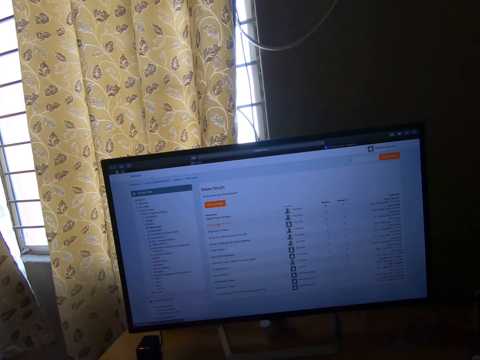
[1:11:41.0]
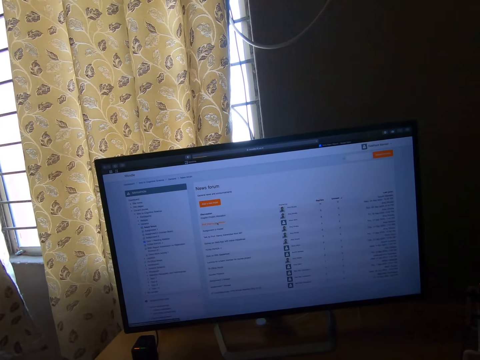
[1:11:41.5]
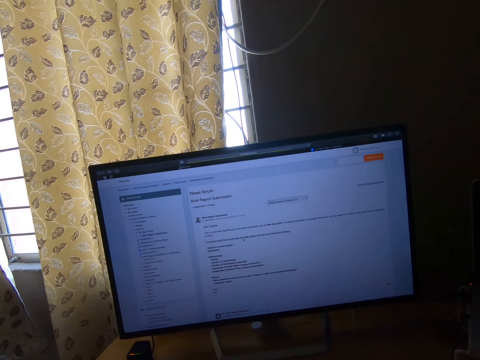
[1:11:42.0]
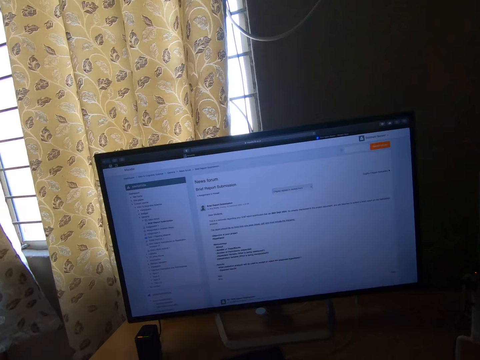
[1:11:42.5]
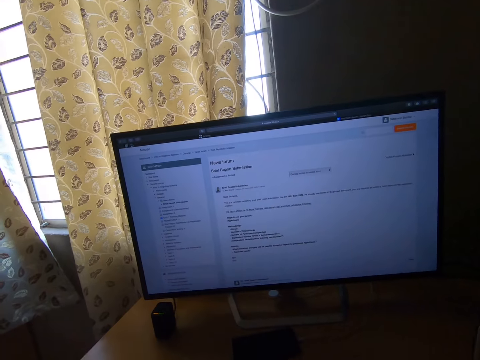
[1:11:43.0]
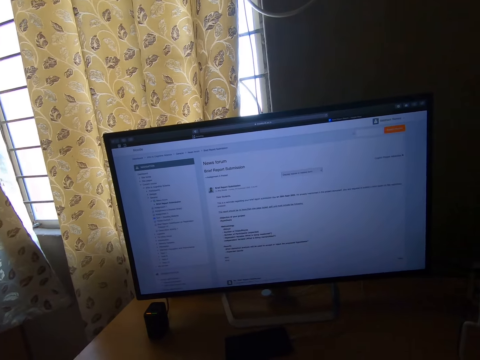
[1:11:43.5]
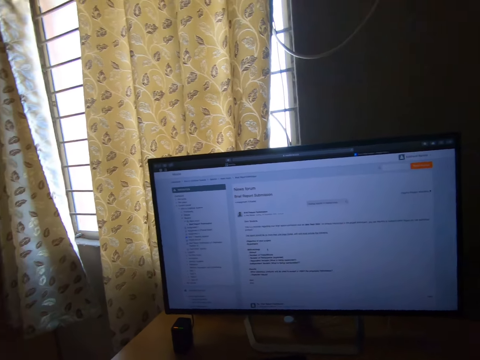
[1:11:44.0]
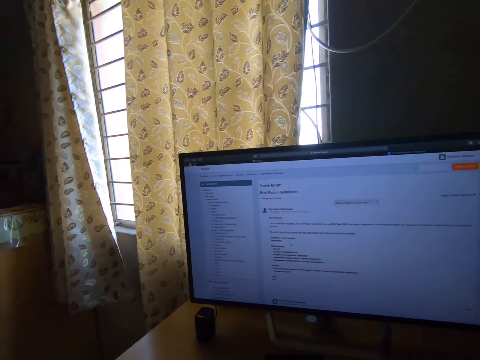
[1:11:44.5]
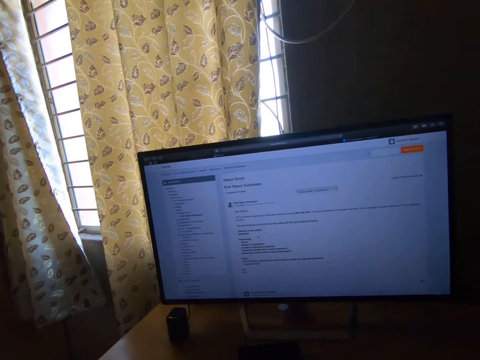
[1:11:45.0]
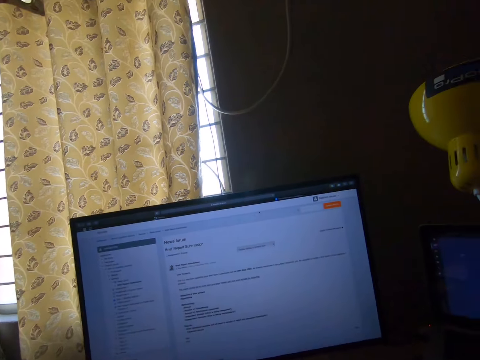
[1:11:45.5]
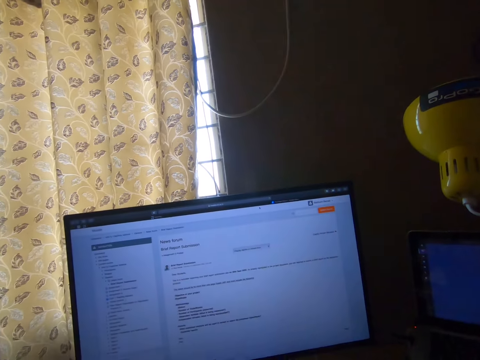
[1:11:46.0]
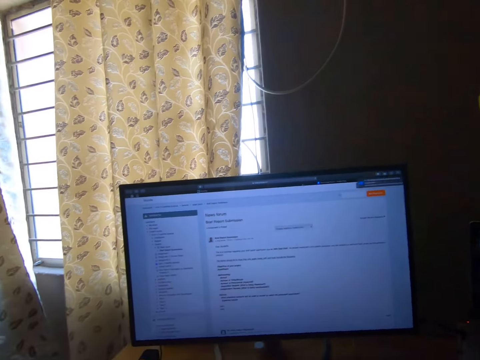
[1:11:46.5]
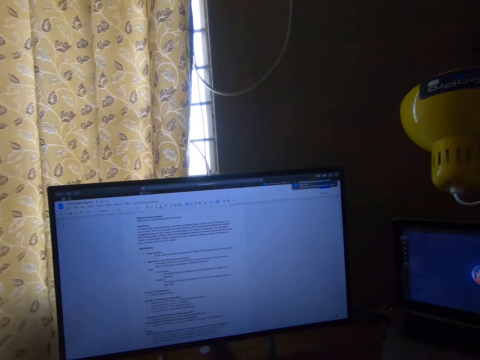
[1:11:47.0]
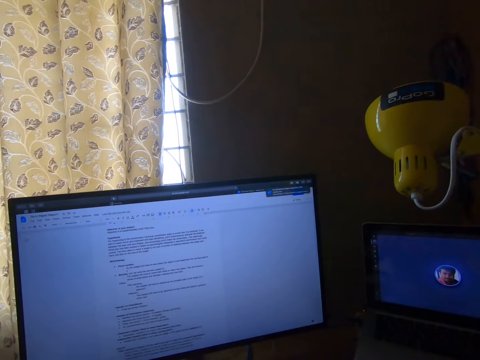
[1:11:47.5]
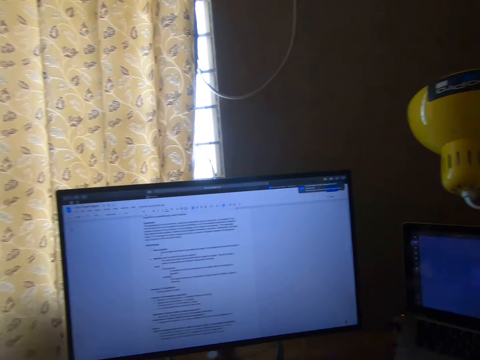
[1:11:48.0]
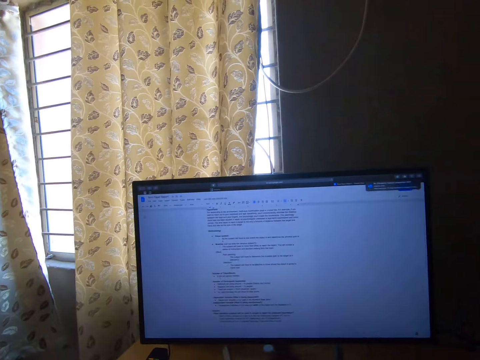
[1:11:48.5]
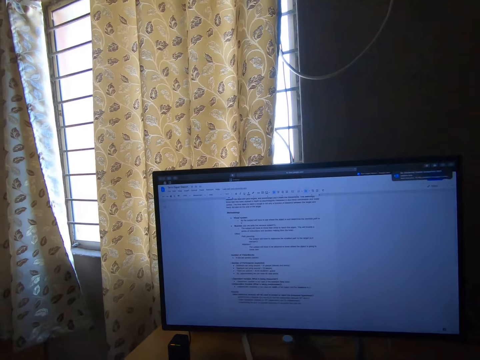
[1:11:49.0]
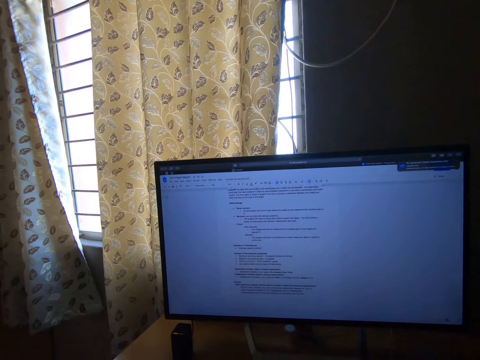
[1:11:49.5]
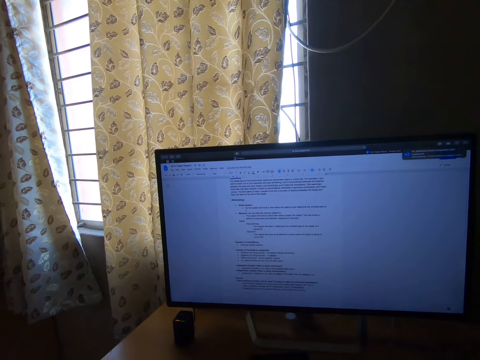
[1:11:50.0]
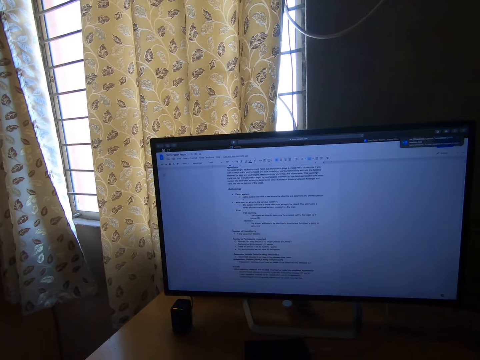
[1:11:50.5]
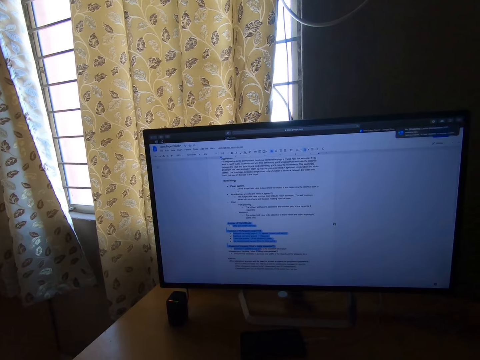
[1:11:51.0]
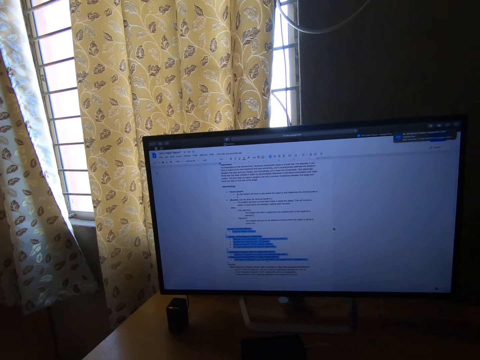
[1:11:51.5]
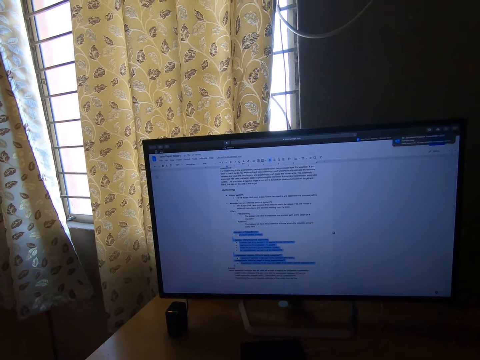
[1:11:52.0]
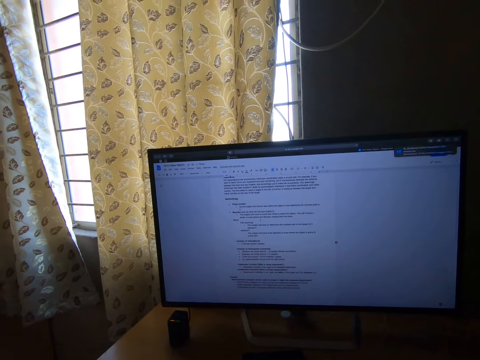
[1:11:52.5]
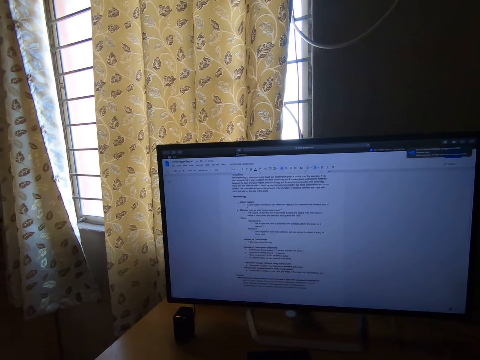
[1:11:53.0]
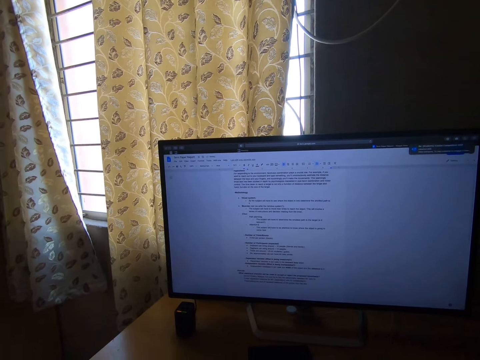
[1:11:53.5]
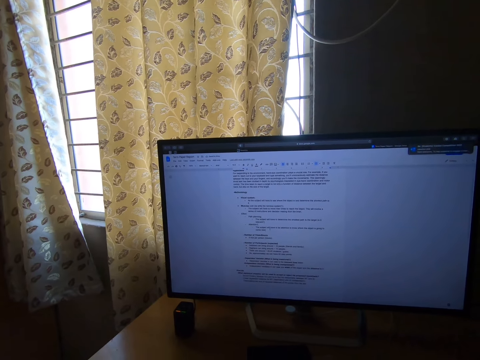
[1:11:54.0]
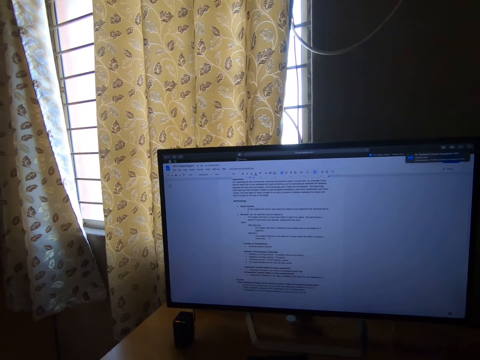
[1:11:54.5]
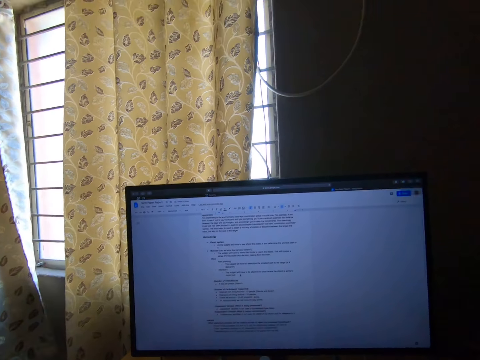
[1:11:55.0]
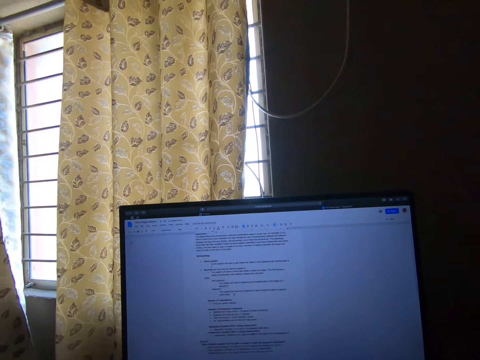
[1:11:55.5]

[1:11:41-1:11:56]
The camera wearer stares at the computer. They operate the computer. They stare at the computer. They operate the computer.

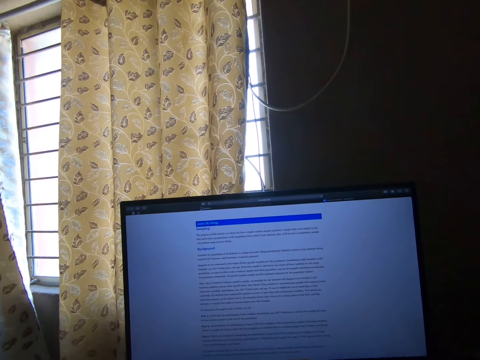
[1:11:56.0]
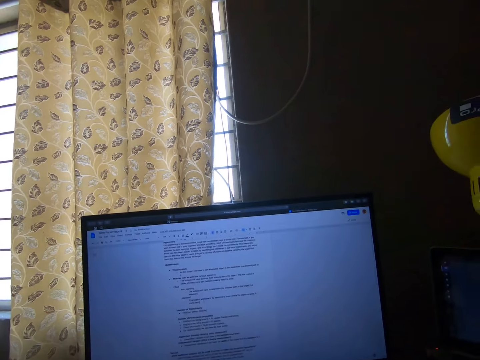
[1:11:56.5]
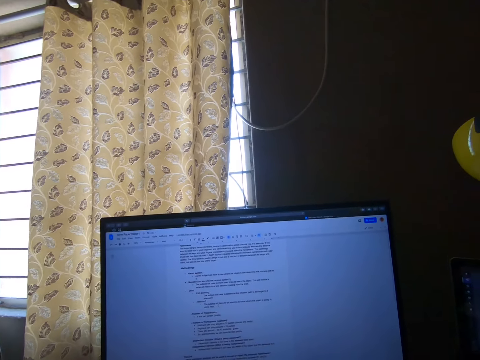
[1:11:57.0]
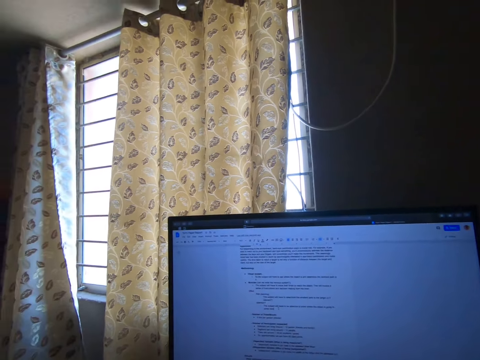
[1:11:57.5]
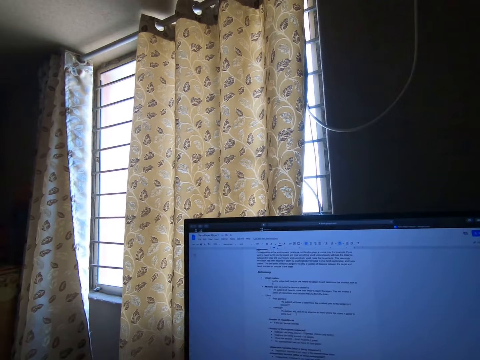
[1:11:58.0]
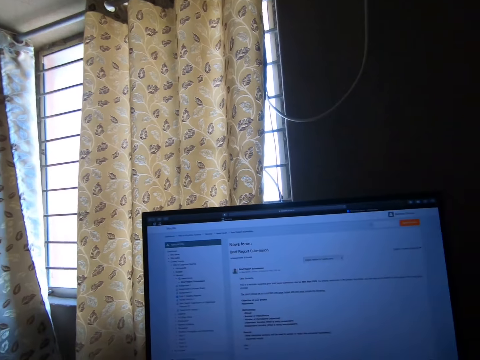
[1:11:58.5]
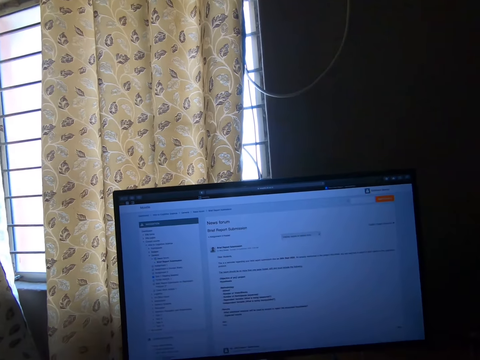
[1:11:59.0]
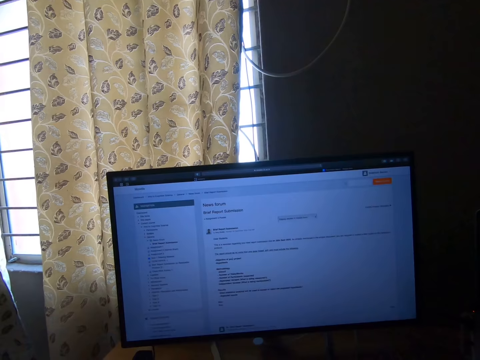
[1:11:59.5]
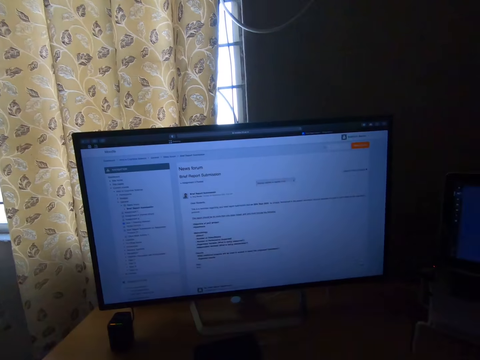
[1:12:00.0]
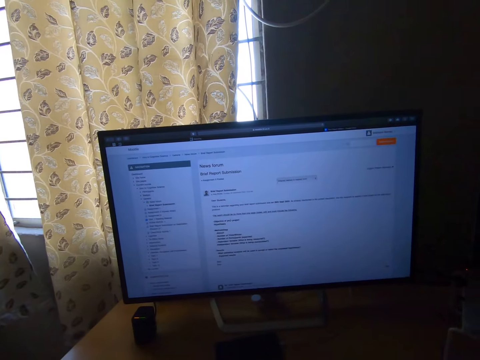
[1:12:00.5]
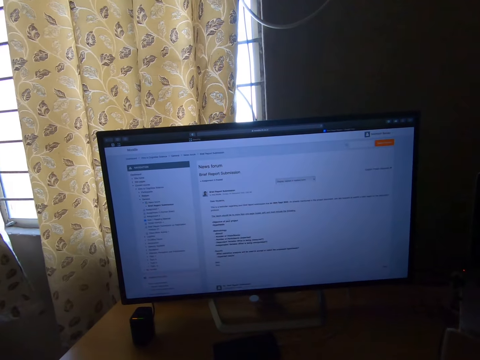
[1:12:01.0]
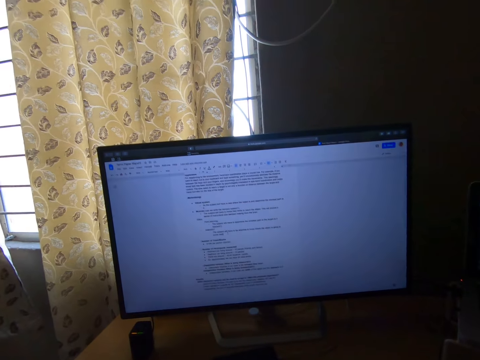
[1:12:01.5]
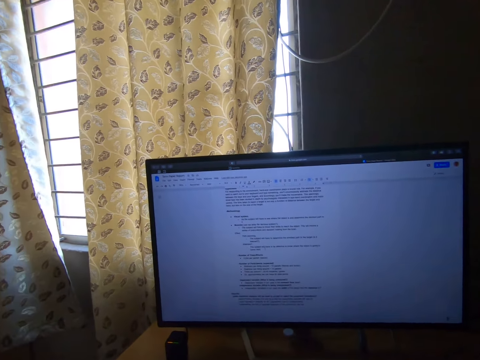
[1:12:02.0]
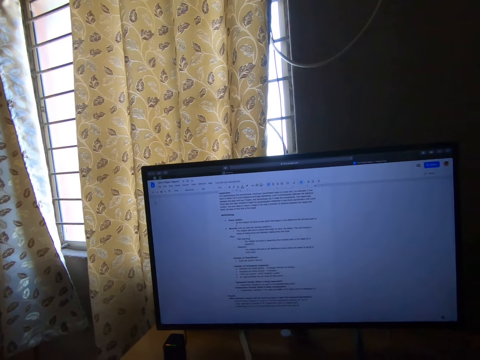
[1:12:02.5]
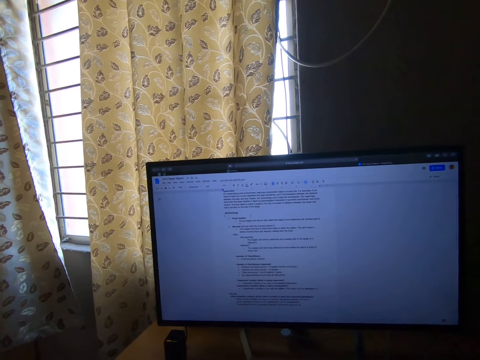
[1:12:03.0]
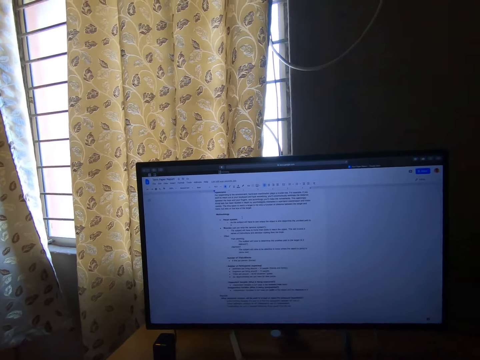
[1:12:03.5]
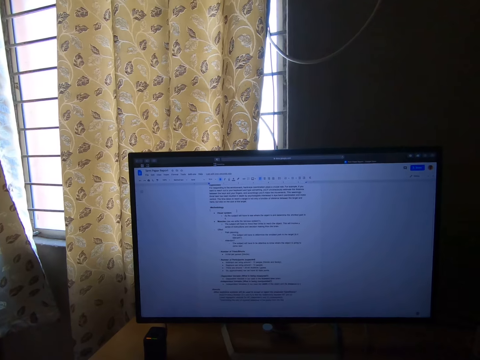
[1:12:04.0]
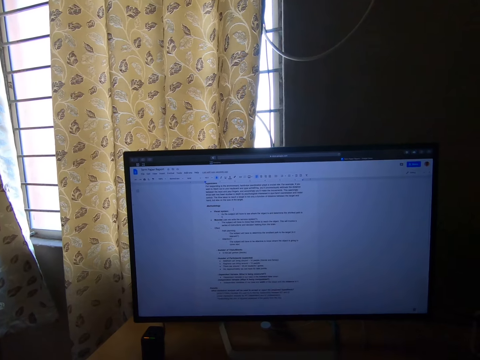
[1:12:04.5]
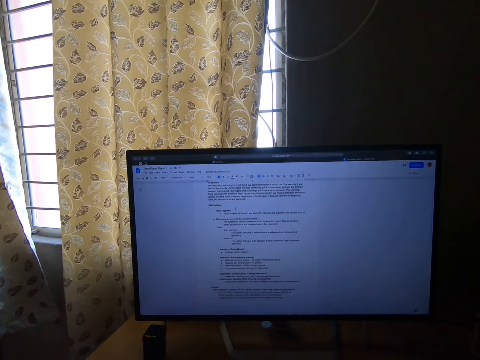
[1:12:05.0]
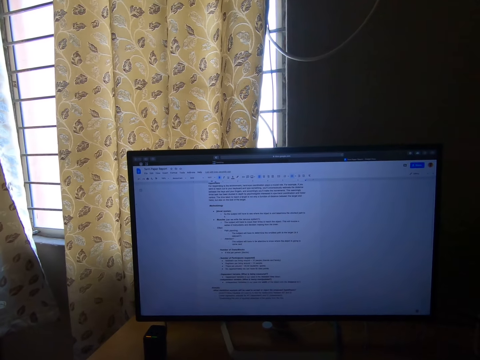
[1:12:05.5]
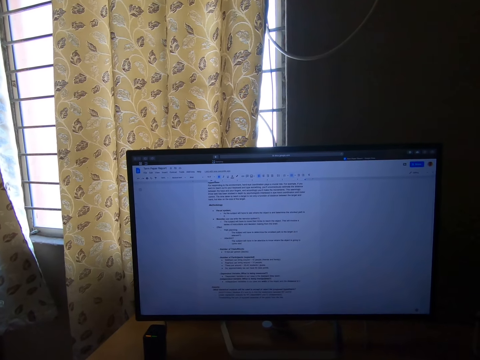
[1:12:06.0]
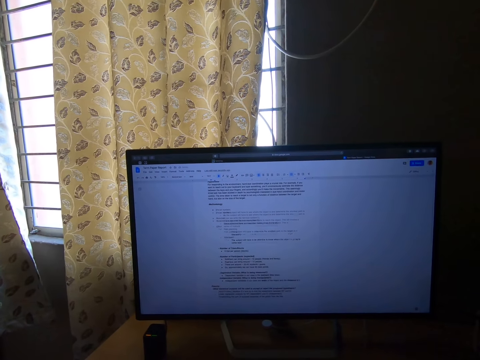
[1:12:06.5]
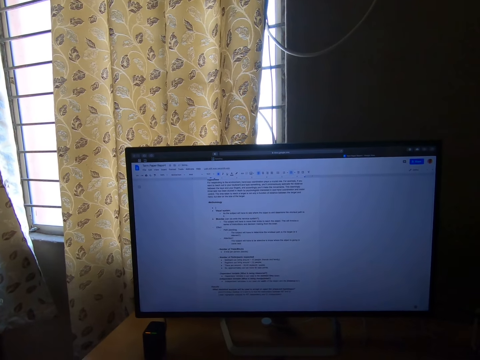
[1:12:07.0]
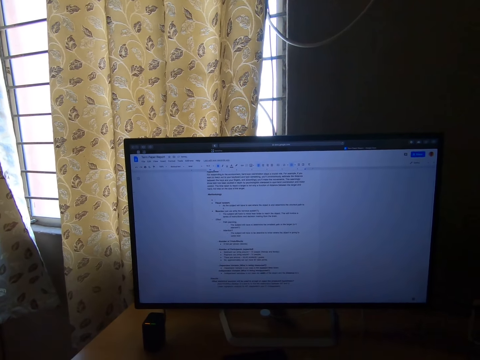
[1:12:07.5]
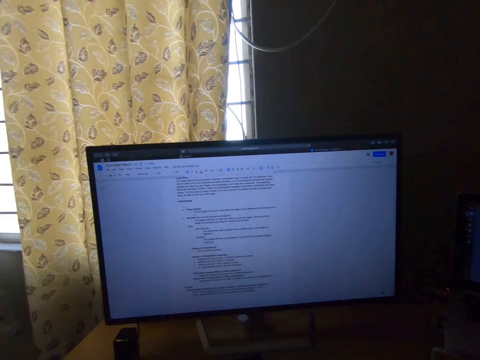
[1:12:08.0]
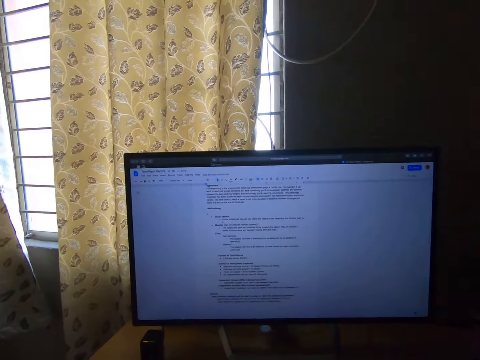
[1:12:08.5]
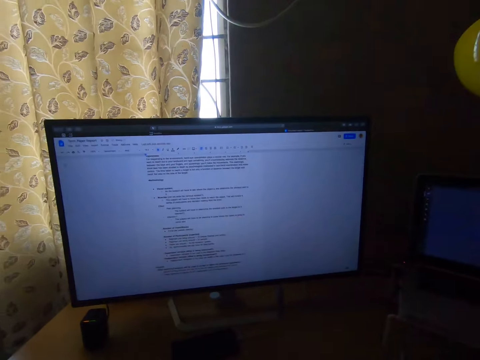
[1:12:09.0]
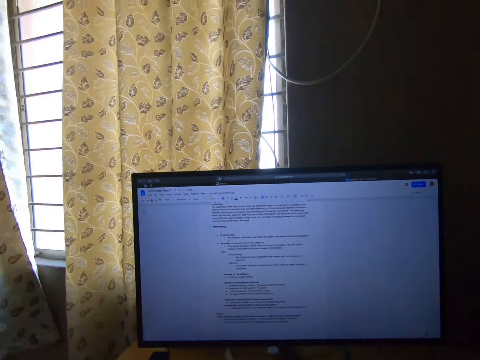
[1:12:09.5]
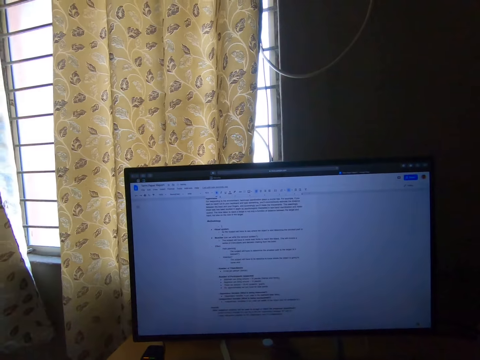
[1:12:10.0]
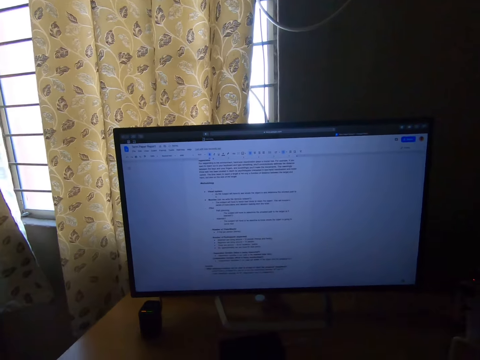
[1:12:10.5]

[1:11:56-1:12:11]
The camera wearer stares at the computer. They operate the computer. They type with the keyboard.
